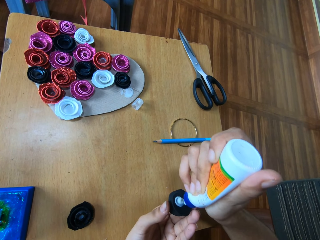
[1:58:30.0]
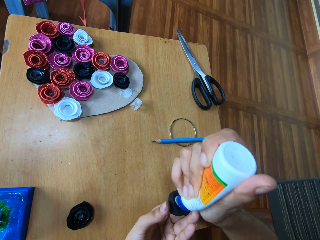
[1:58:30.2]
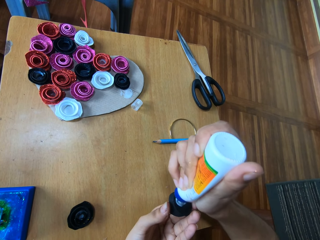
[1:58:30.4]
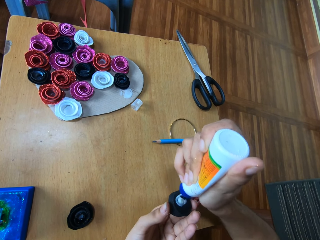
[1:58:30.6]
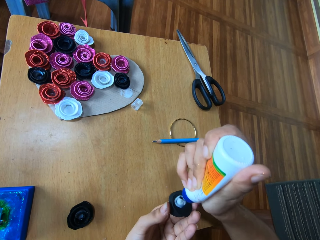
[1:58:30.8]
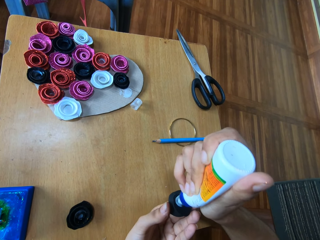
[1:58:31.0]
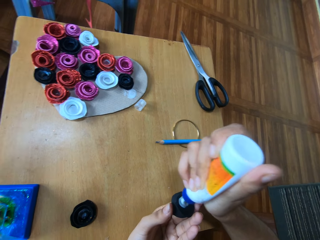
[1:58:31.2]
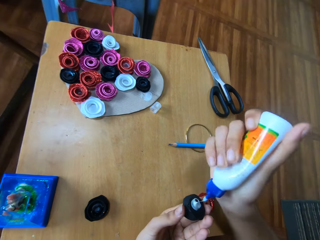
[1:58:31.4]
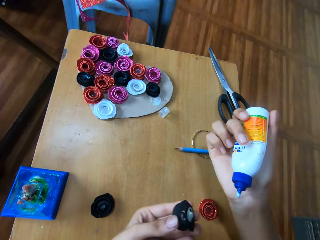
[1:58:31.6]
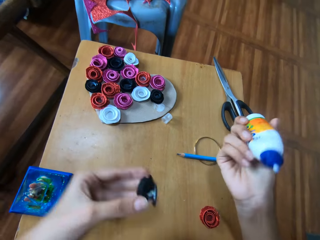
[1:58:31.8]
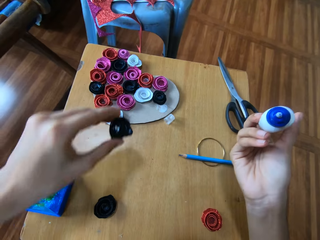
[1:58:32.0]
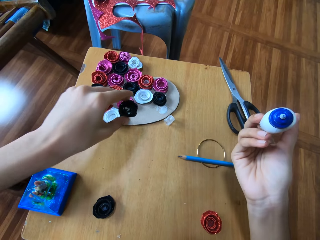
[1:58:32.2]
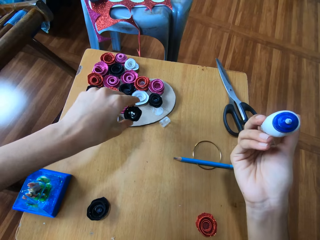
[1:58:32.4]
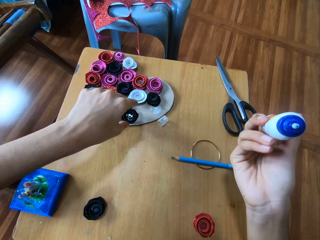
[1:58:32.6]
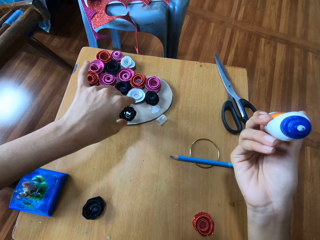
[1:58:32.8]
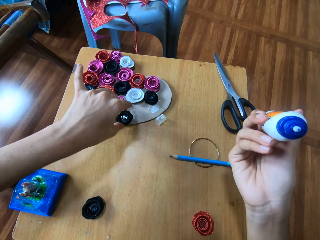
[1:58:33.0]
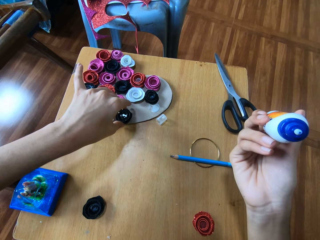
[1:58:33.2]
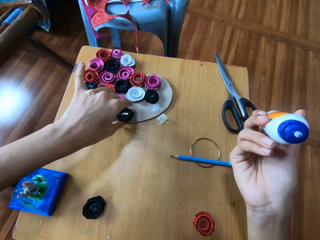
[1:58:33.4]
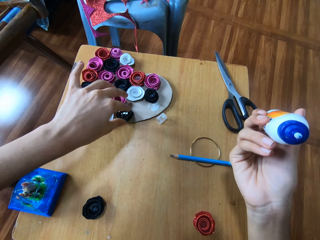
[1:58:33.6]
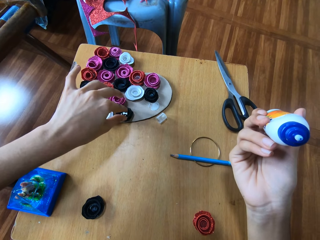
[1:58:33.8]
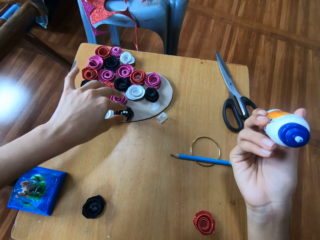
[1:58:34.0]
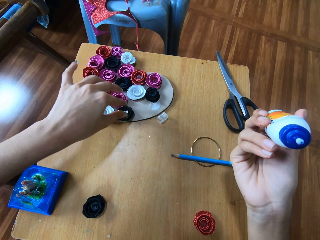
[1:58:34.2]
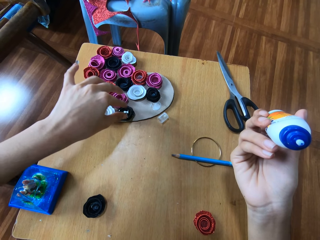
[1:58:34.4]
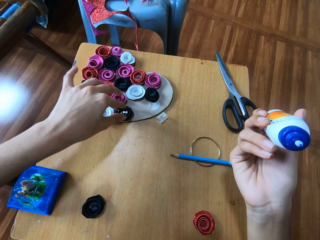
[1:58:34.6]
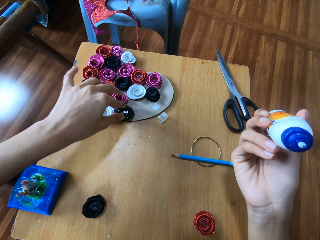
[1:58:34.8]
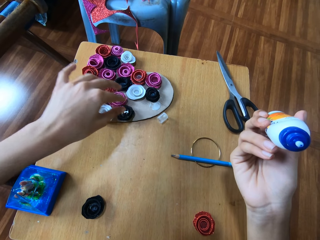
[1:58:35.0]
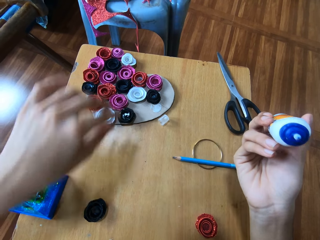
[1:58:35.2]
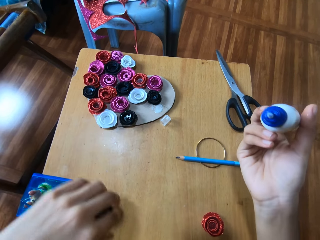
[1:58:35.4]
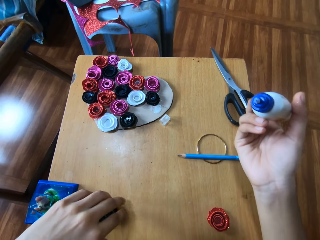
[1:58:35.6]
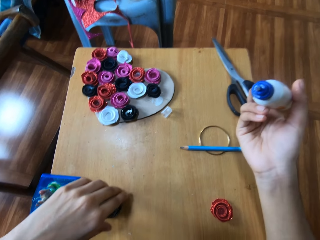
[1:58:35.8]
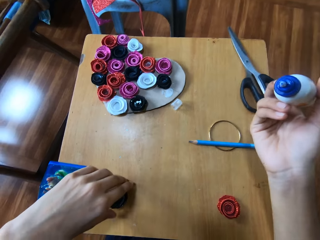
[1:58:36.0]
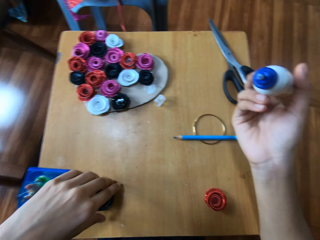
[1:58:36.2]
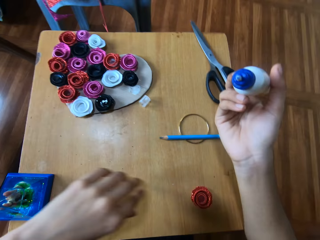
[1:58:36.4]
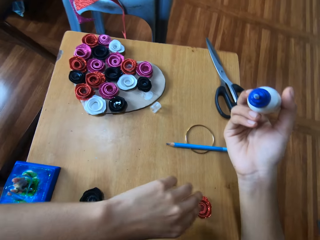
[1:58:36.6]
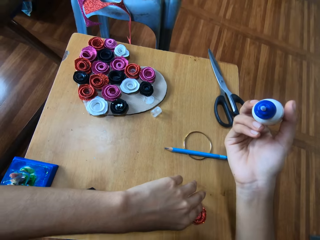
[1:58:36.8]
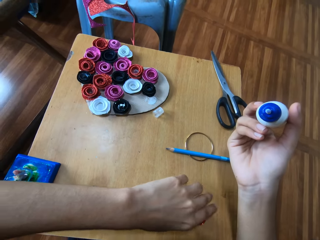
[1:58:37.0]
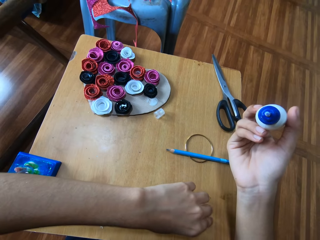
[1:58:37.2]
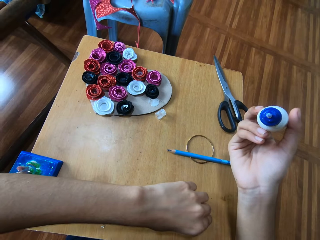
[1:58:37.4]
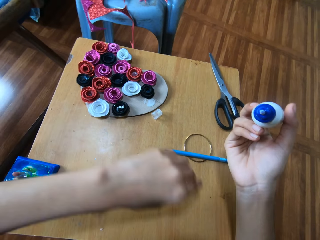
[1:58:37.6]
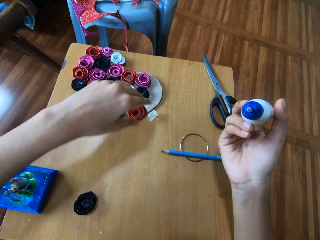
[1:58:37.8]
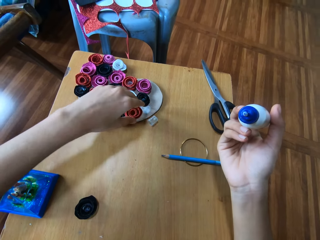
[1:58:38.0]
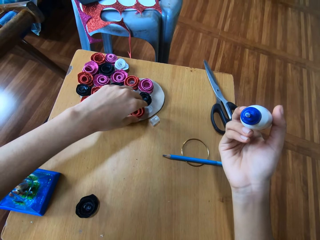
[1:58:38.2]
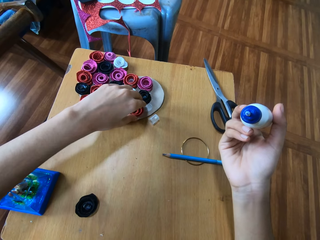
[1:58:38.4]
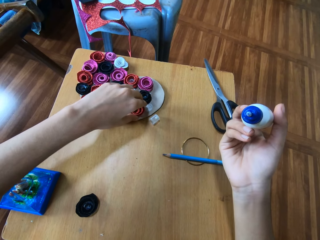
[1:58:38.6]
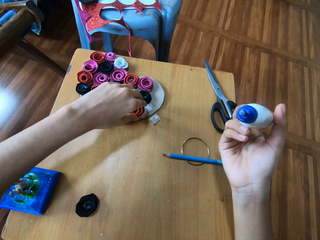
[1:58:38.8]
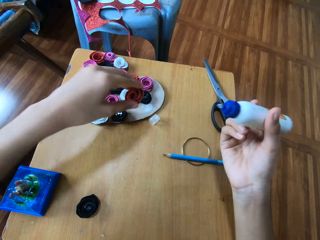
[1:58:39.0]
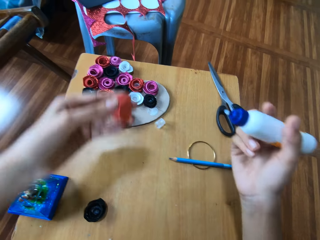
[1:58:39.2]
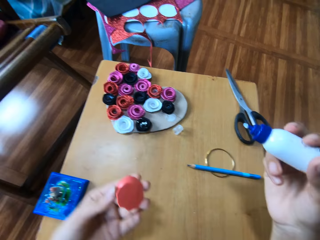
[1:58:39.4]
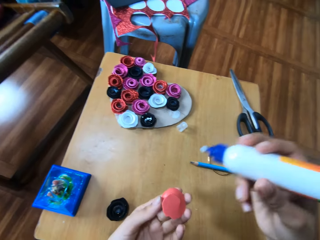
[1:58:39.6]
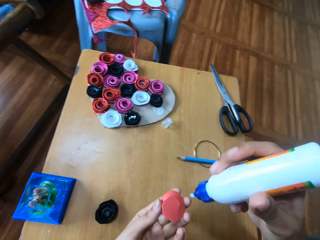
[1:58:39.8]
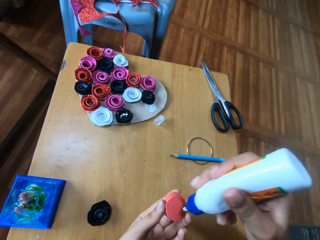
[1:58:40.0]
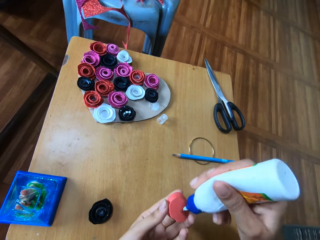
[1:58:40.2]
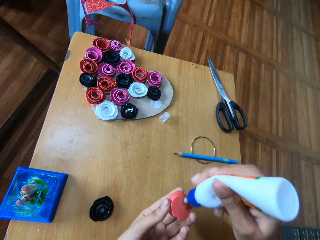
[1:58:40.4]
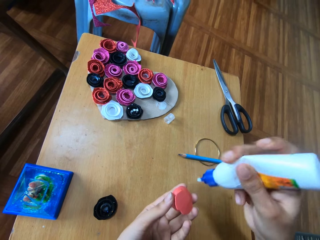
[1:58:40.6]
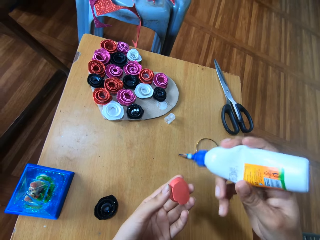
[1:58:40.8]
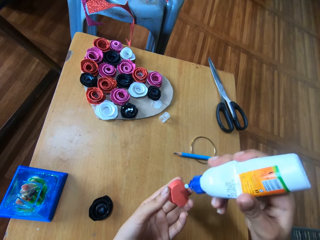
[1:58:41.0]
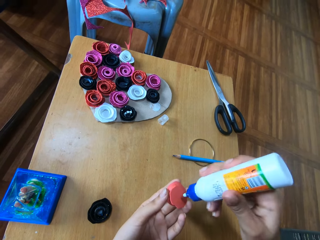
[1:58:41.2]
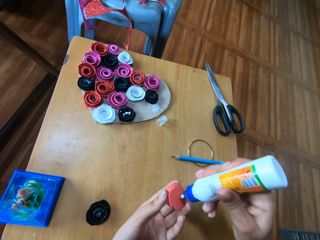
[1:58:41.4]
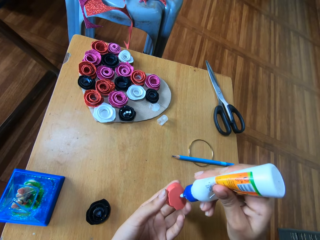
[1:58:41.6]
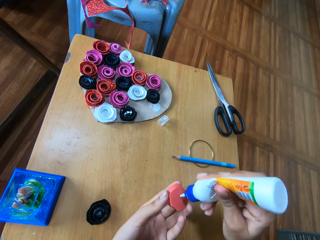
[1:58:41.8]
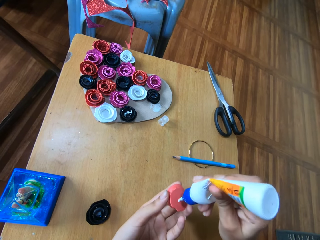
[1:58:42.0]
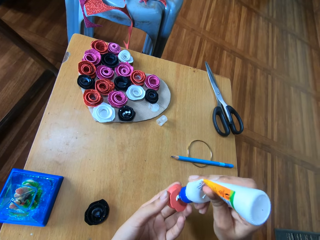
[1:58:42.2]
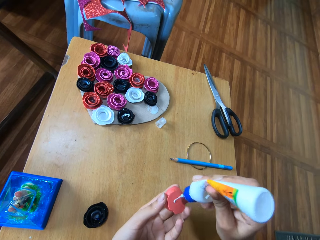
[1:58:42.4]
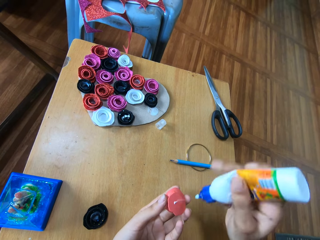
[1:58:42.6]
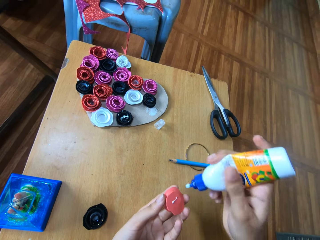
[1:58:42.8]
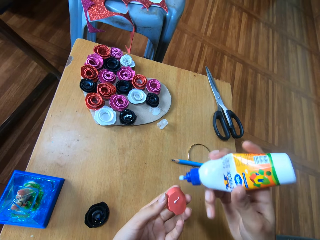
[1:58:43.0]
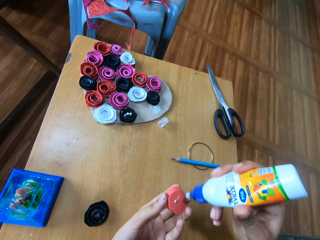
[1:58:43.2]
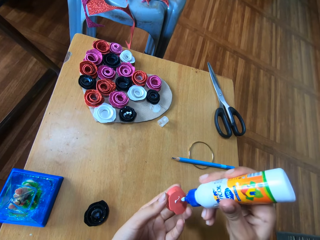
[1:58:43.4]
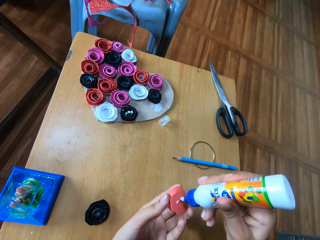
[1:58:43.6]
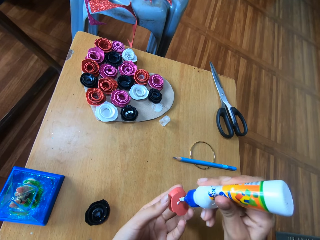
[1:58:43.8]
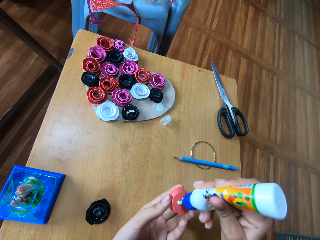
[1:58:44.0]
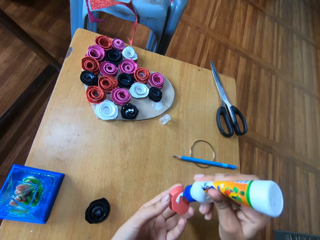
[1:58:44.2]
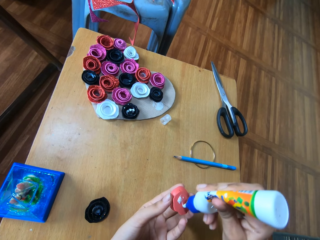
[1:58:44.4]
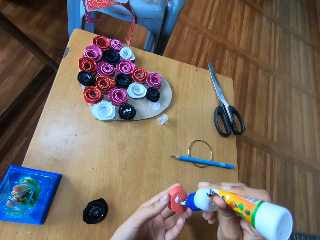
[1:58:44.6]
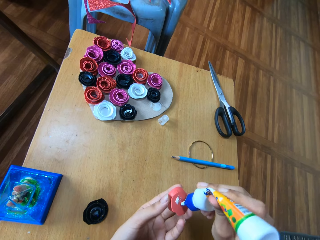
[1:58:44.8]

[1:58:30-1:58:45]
The camera wearer places the flower-like black glitter paper or paper flower ribbon on the carton paper on the wooden table. They touch another flower-like black glitter paper on the wooden table. They place the flower-like red glitter paper on the carton paper on the wooden table. They arrange the paper flower ribbon. They pick up the flower-like red glitter paper from the carton paper on the wooden table and attach glue to the flower-like red glitter paper.

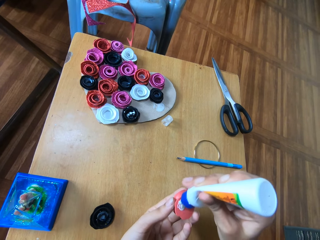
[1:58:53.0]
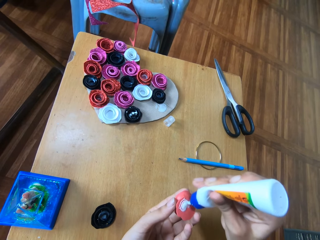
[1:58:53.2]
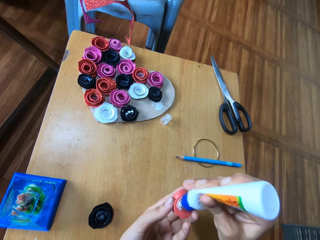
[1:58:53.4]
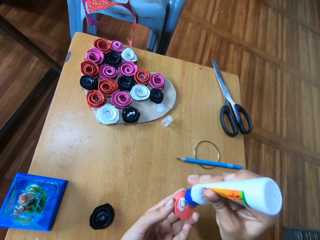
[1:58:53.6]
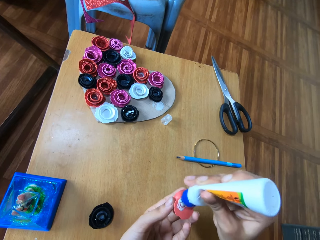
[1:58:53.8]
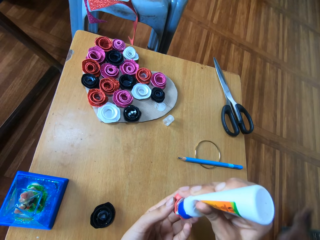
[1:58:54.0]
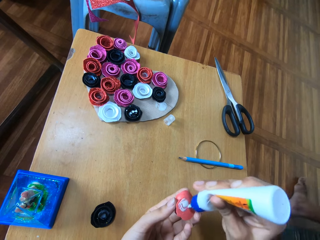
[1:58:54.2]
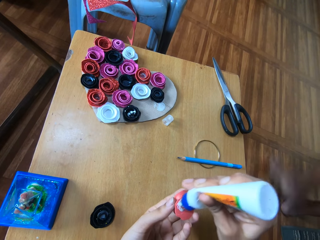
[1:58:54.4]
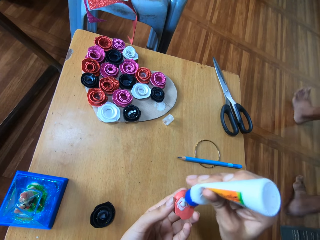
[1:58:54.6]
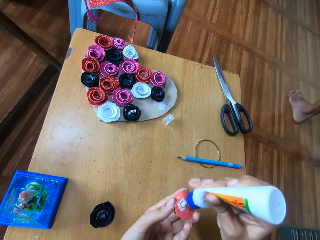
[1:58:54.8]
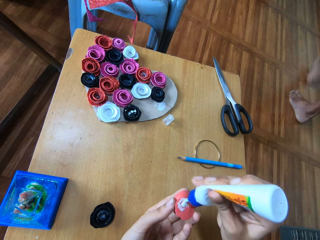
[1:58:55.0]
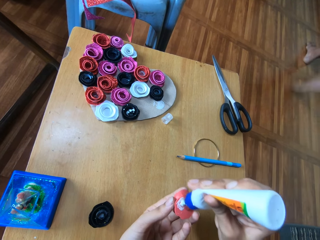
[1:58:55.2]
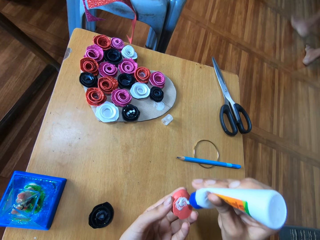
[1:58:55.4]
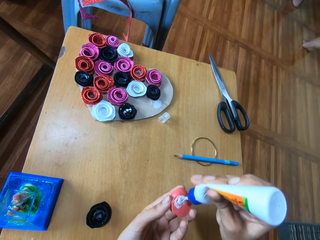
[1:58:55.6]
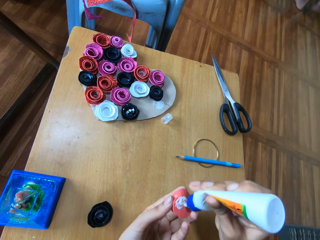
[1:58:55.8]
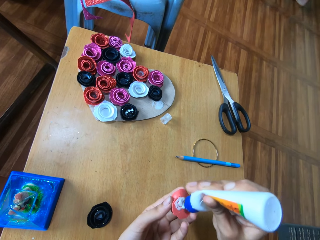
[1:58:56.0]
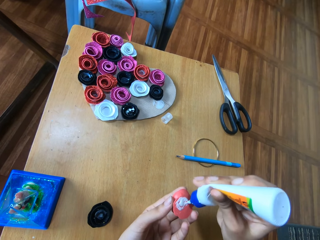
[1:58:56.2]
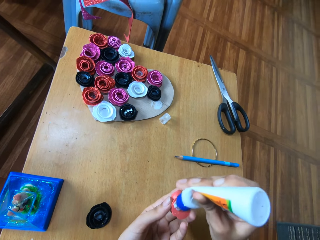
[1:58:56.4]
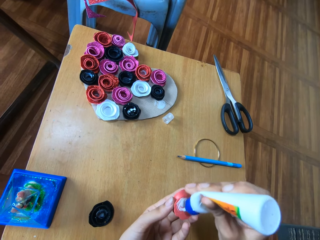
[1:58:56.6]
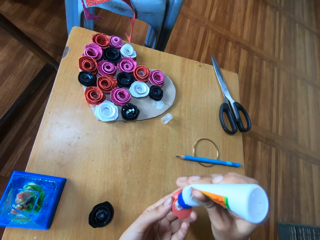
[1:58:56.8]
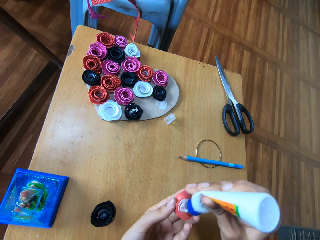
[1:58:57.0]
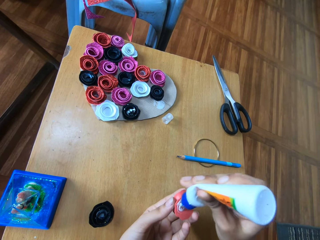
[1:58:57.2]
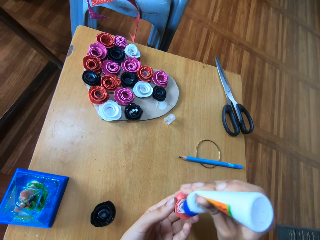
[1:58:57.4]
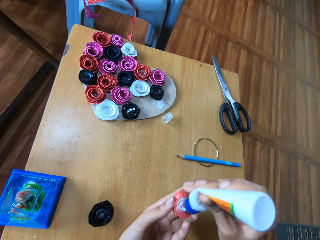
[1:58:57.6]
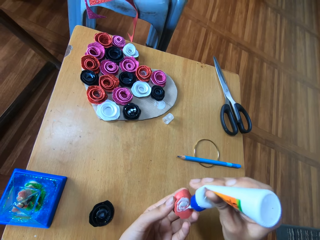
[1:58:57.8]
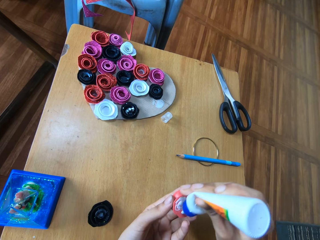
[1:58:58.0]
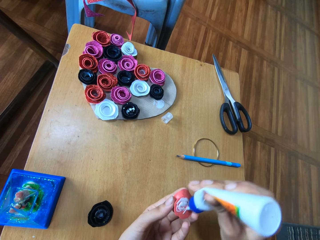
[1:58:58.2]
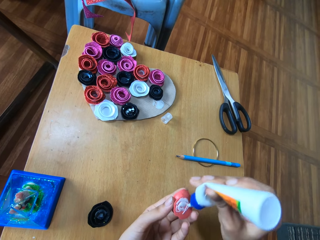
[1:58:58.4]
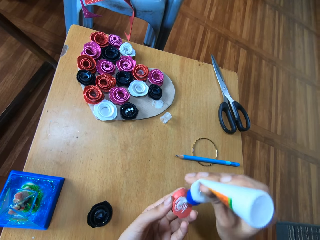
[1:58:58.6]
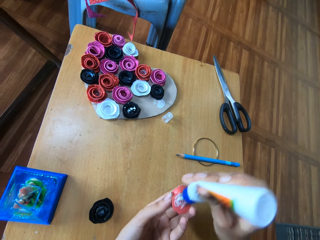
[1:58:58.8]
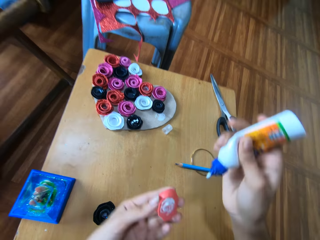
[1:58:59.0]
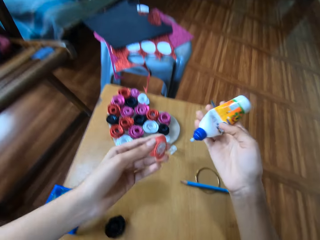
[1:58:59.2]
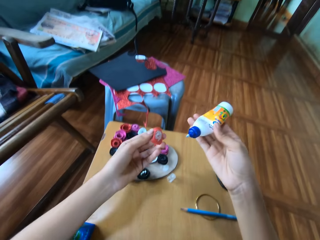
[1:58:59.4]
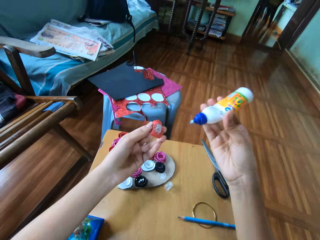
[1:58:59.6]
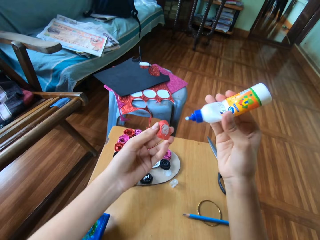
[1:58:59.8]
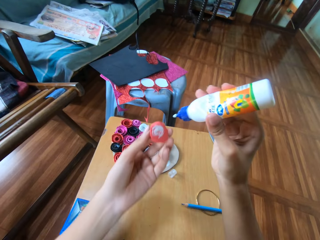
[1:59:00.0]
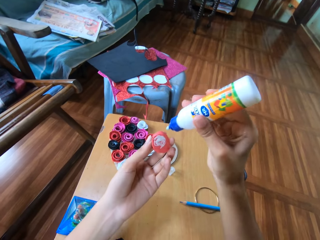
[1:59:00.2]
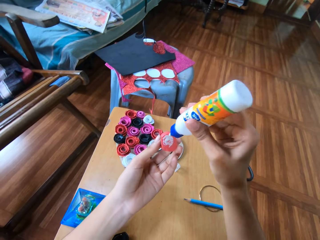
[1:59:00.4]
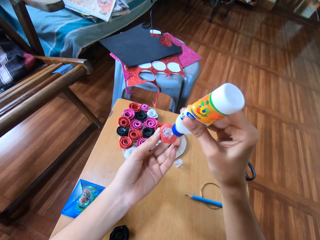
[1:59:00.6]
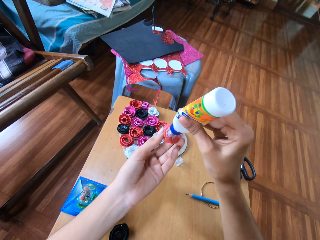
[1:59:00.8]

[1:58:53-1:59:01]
A man passes.
